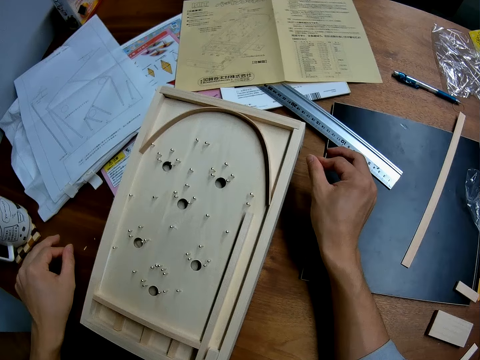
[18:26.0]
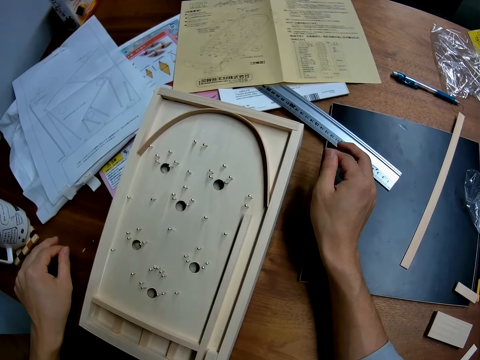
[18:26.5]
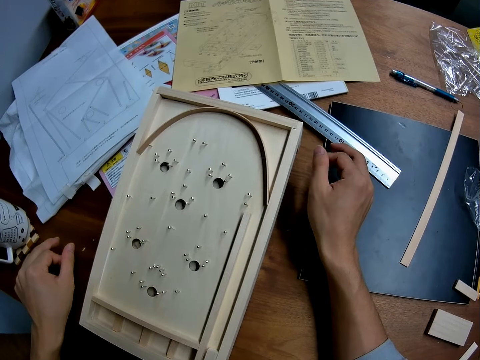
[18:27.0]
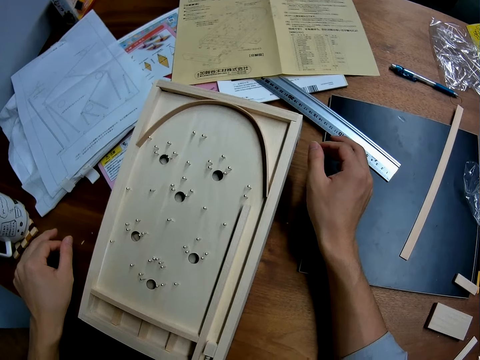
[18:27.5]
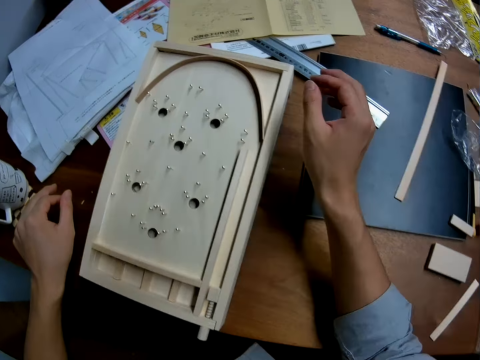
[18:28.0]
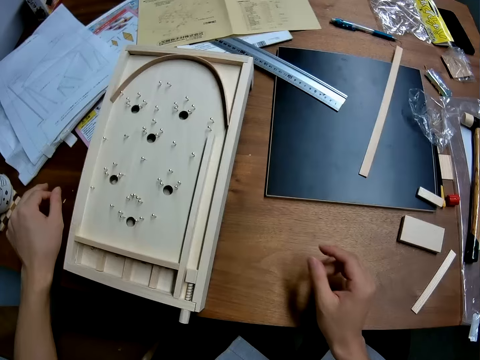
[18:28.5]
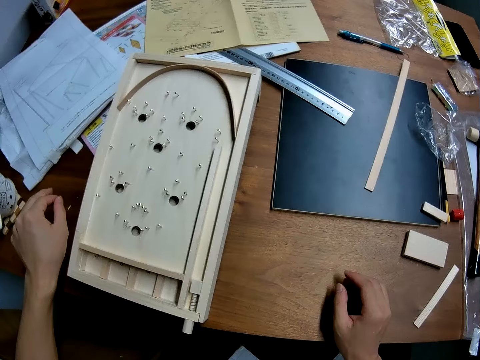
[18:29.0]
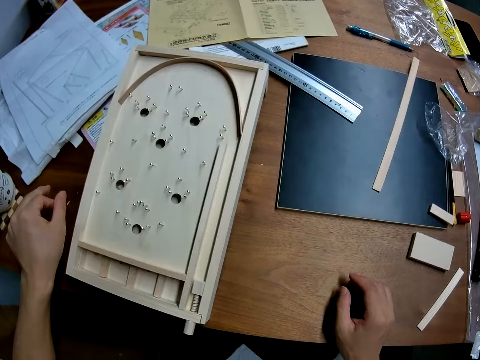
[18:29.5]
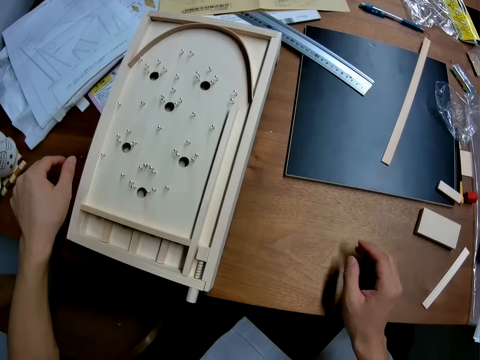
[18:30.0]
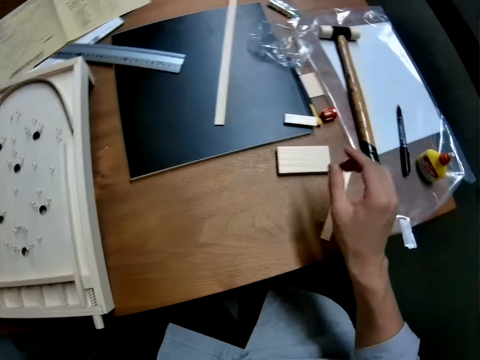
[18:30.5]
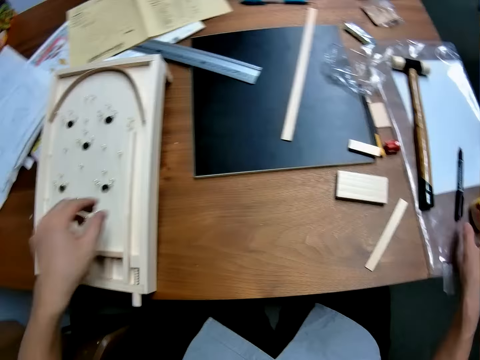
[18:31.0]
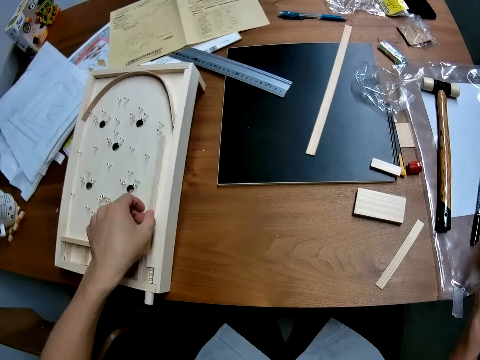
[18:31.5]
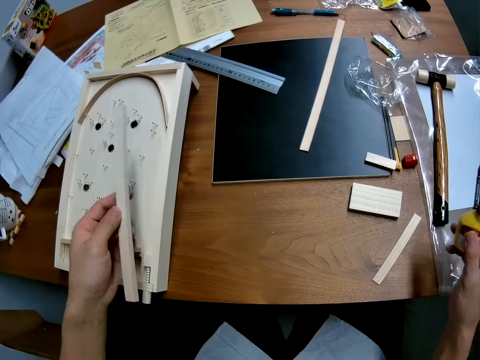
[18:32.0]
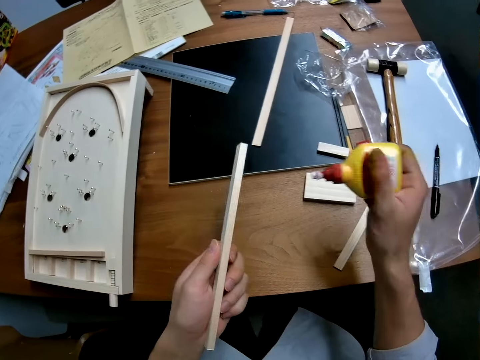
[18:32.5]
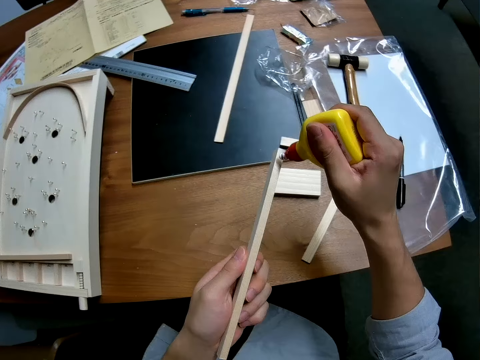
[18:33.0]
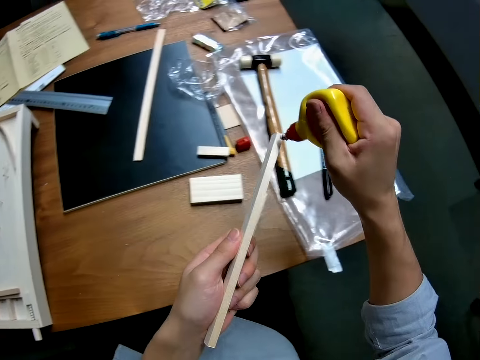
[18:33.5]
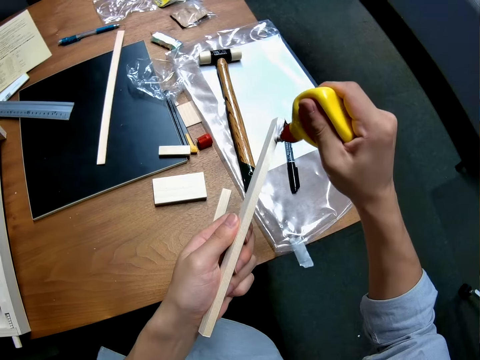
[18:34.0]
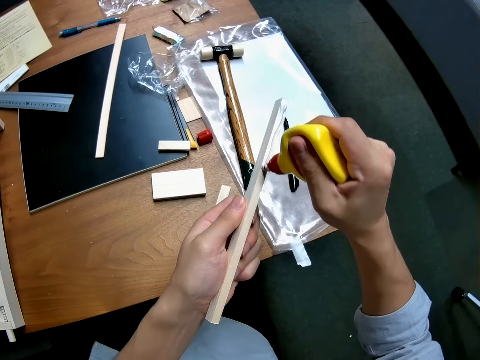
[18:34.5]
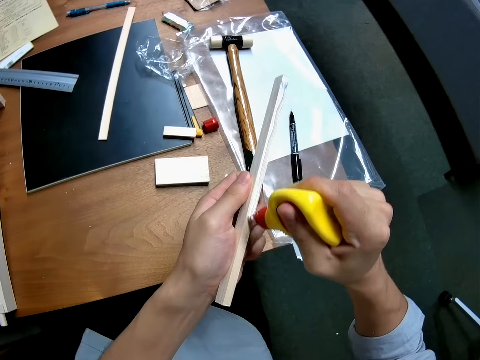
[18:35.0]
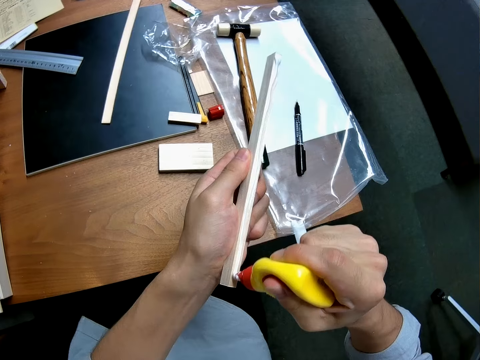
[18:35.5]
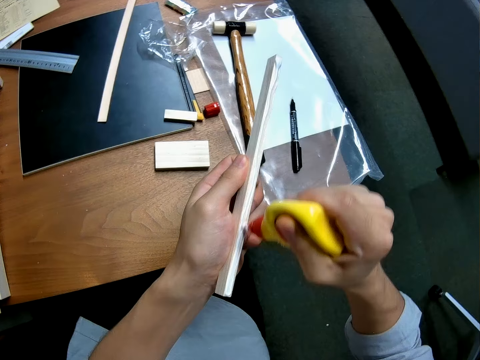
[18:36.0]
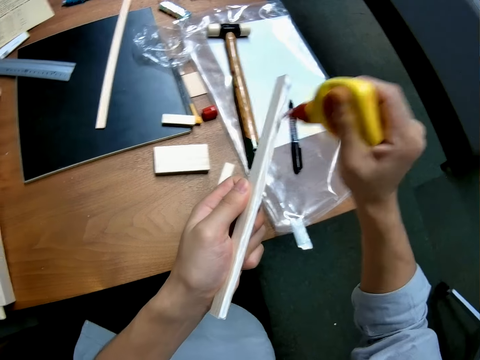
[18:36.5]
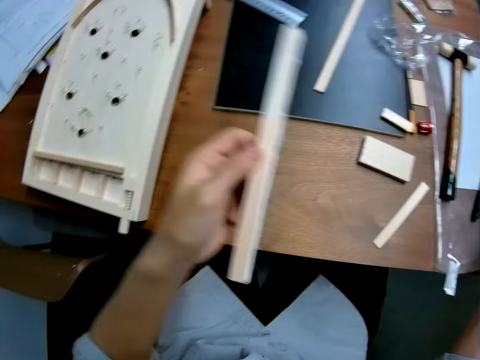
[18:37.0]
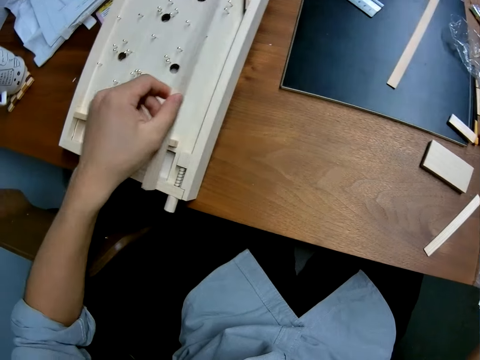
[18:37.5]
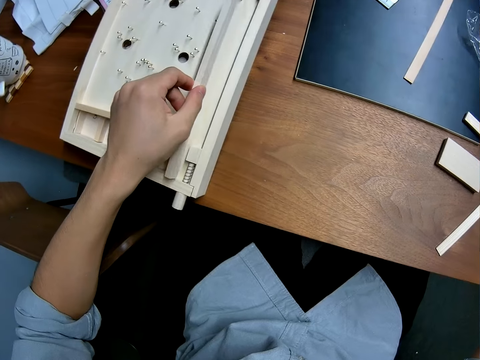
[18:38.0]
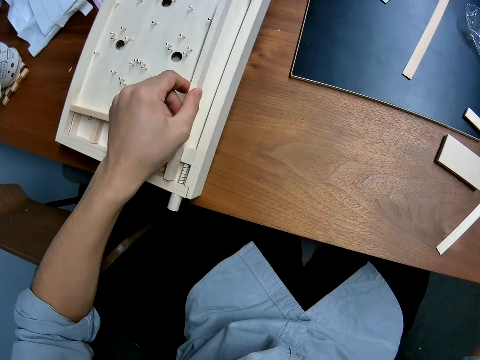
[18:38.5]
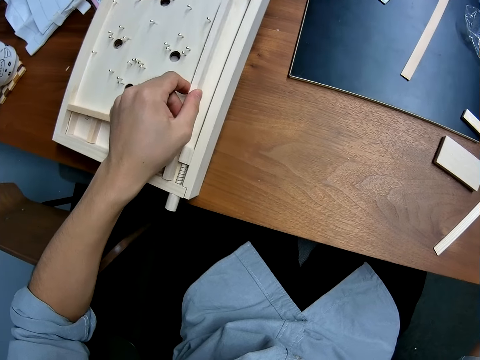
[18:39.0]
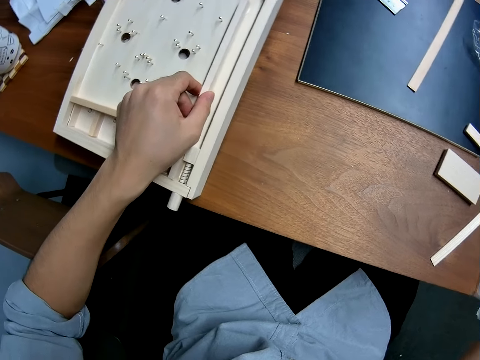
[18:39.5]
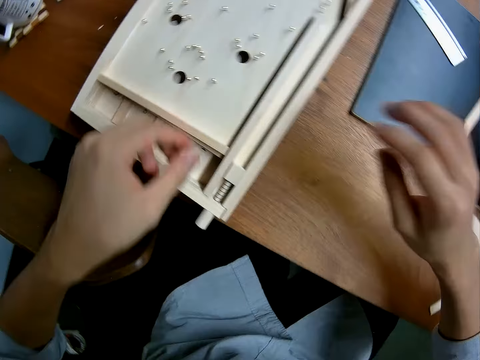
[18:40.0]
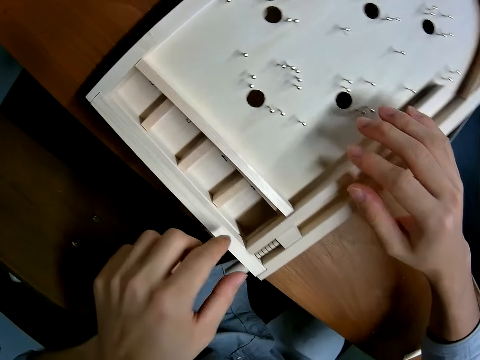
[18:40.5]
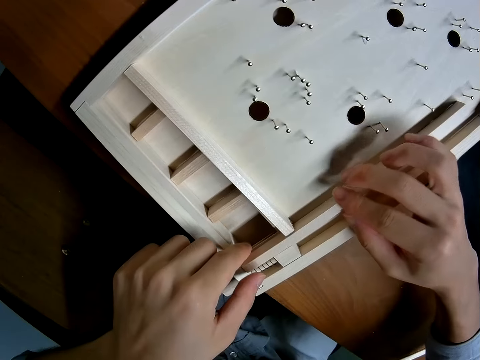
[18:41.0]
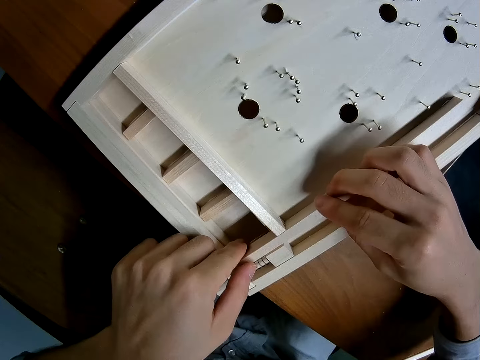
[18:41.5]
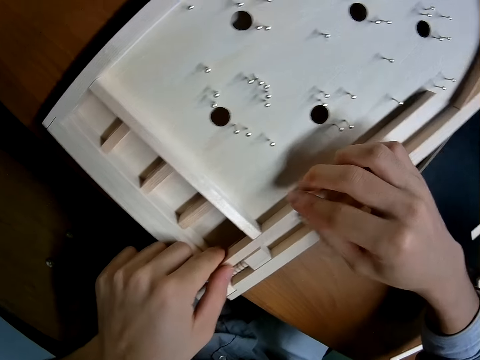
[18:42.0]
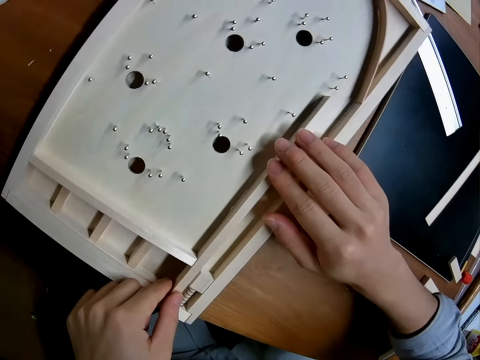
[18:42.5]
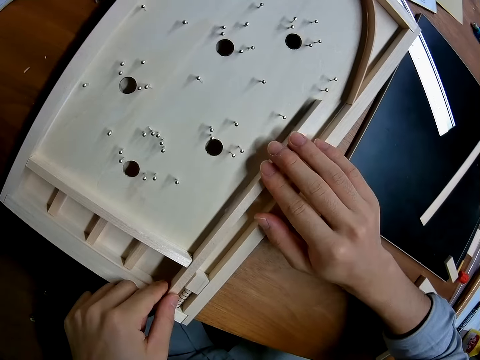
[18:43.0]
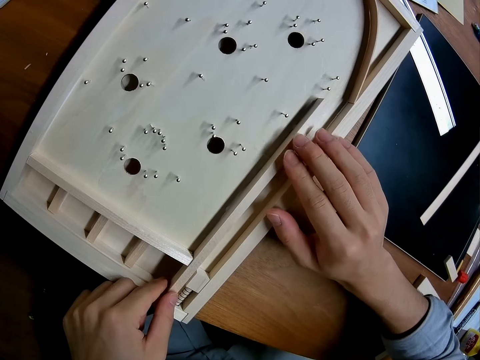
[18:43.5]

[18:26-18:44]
The camera wearer takes a glue container from the table. He takes a wood from the craft with his left hand. He applies glue to a side of the wood. He places the wood in the craft. He adjusts the wood in the craft with his hands.

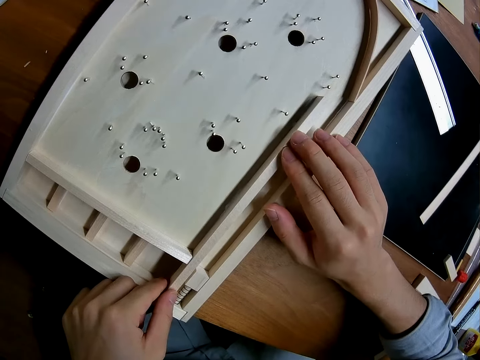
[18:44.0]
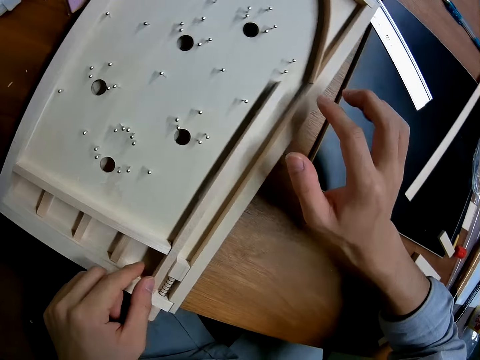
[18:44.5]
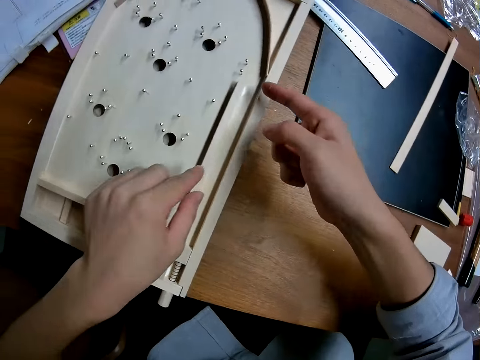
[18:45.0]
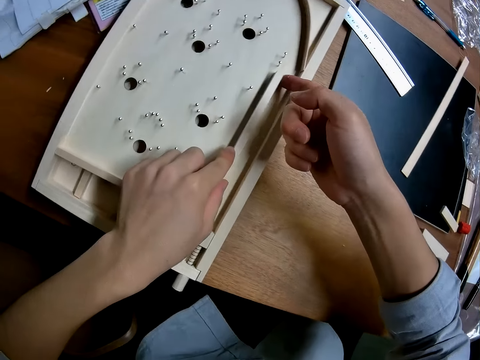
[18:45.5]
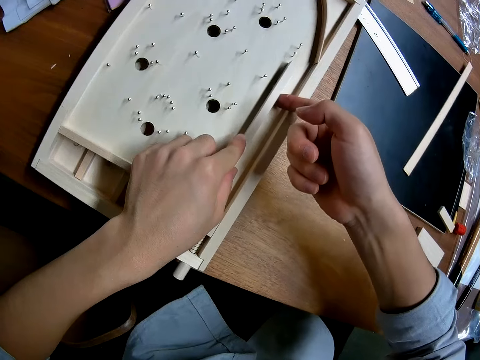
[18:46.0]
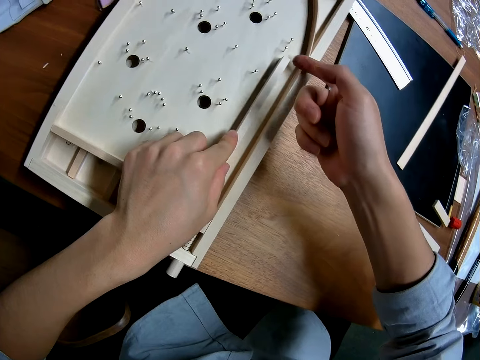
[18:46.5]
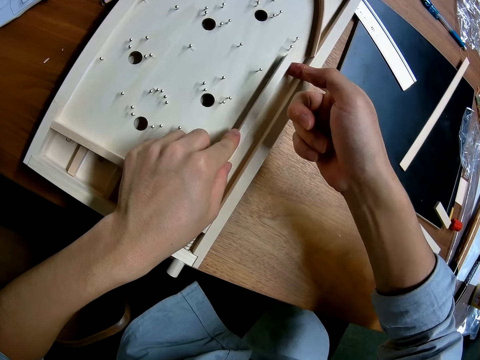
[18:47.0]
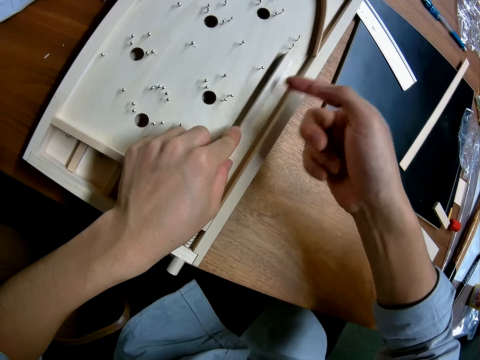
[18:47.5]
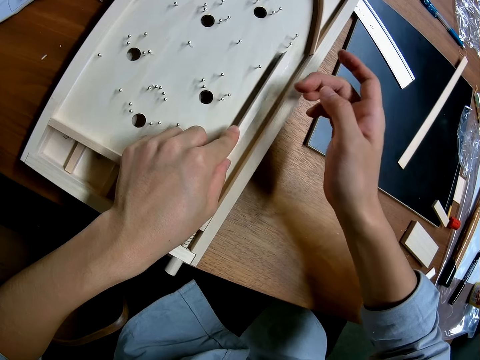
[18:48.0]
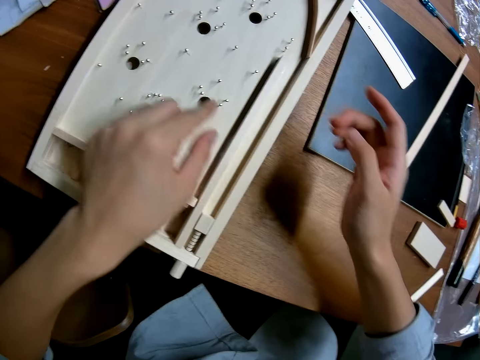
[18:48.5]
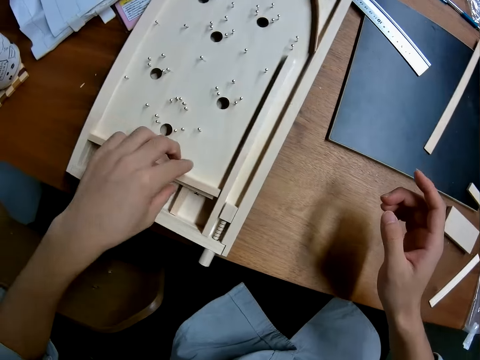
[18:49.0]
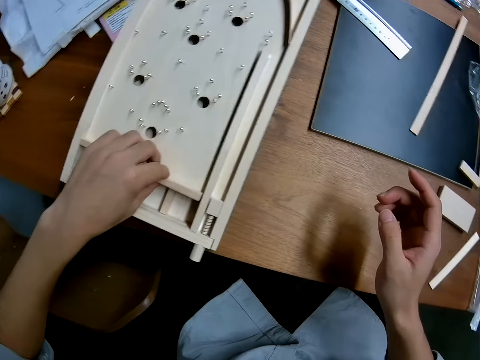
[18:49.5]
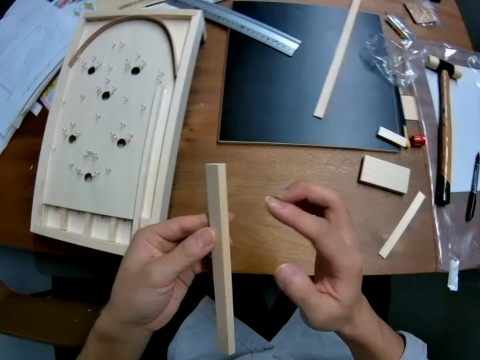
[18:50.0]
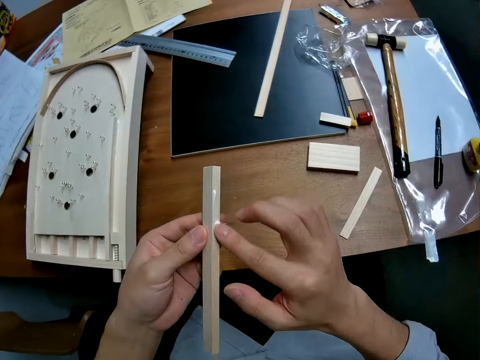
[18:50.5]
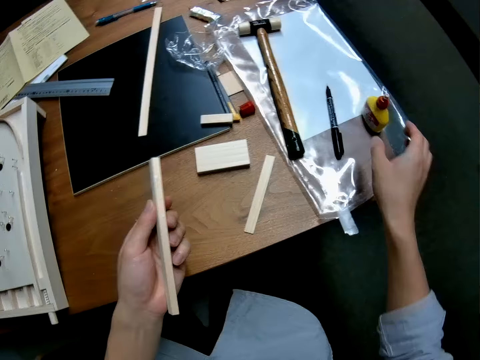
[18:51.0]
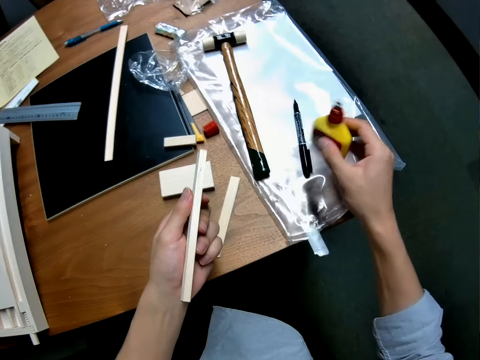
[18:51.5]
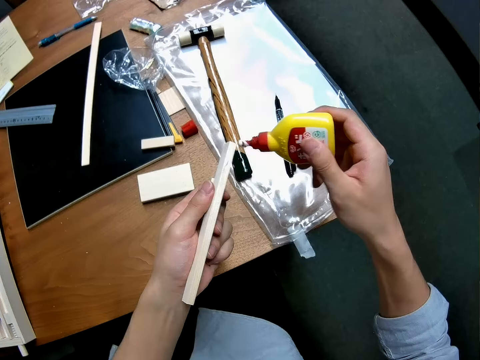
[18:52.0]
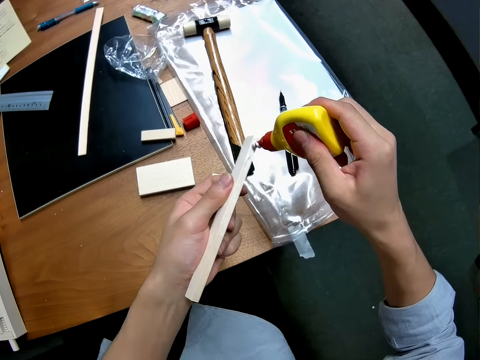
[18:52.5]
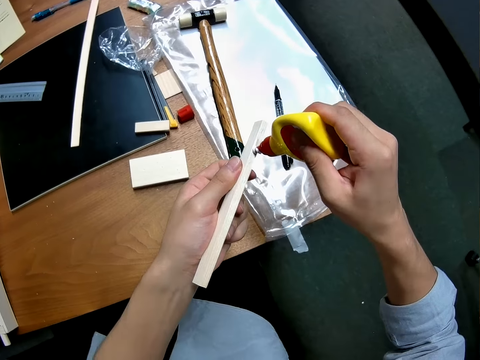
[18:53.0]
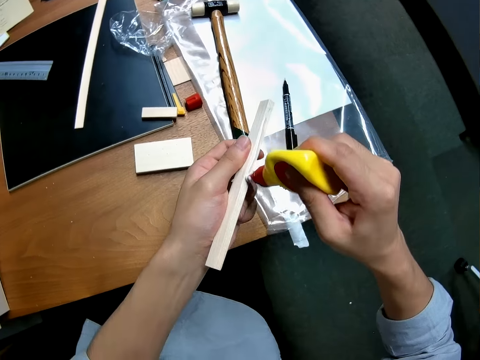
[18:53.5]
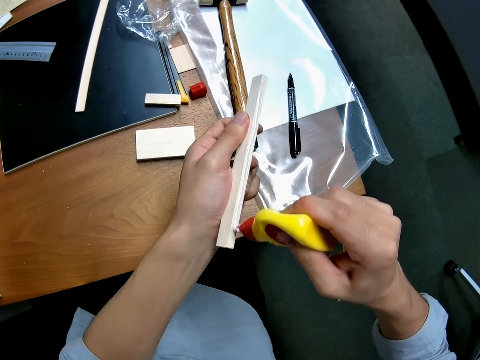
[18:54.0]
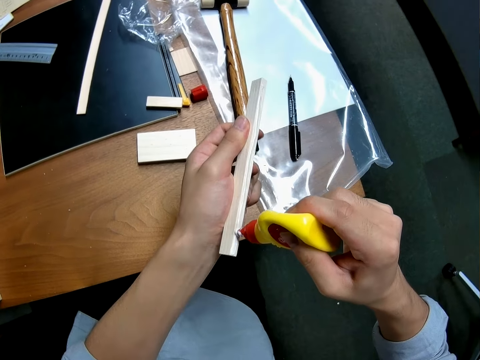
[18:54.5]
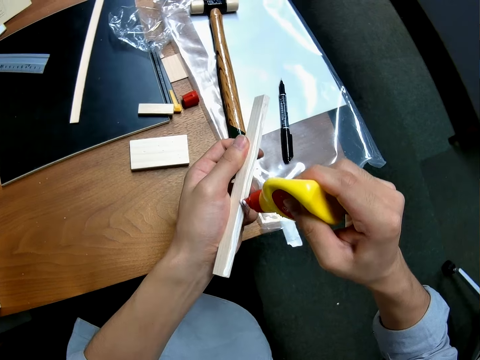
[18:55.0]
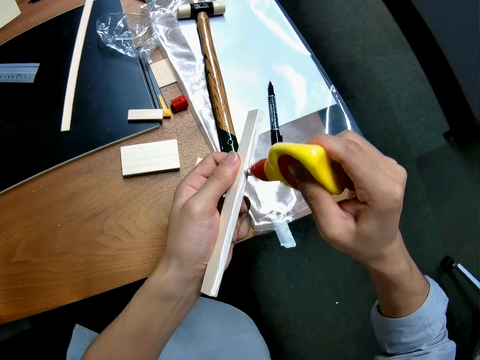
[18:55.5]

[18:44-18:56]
The camera wearer cleans glue in the craft with his right finger. He picks another wood in the craft with his left hand. He rubs the glue in his right finger on the wood. He picks the glue container from the table. He applies glue on the wood.
